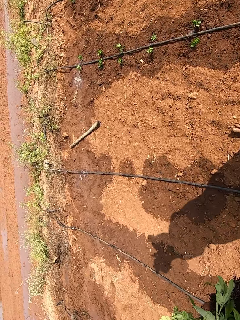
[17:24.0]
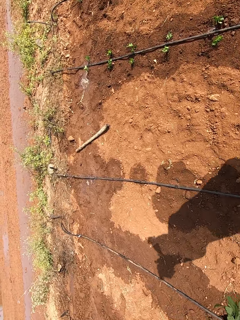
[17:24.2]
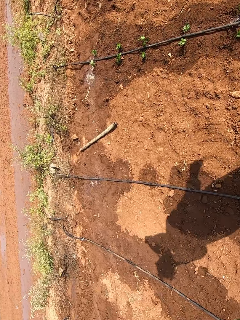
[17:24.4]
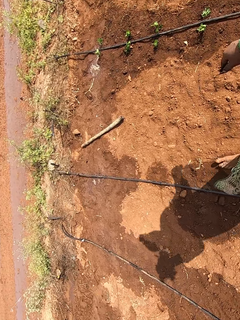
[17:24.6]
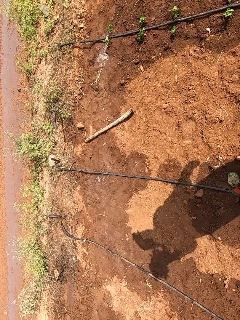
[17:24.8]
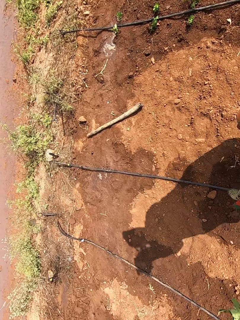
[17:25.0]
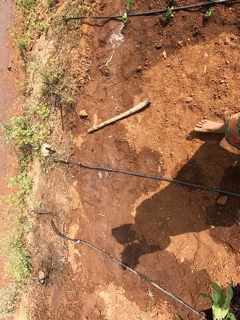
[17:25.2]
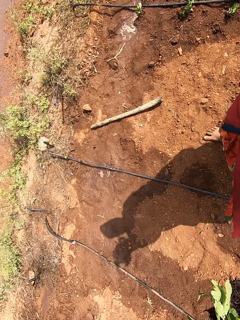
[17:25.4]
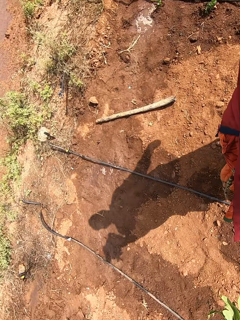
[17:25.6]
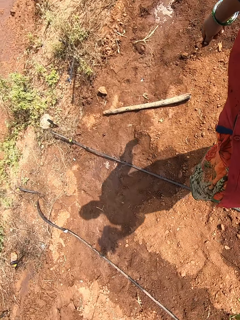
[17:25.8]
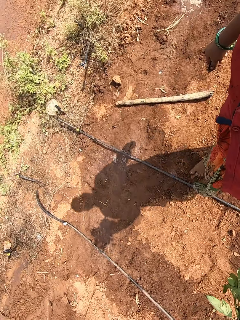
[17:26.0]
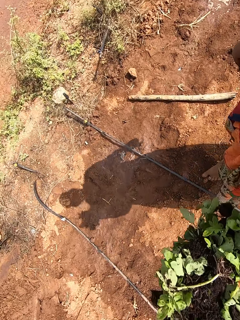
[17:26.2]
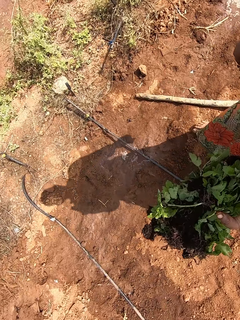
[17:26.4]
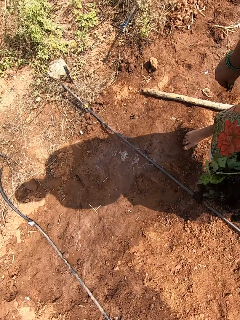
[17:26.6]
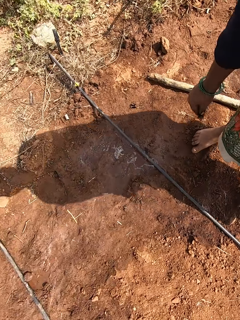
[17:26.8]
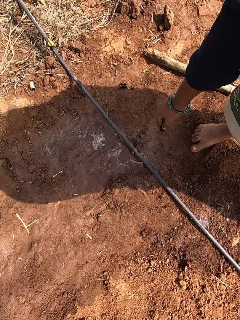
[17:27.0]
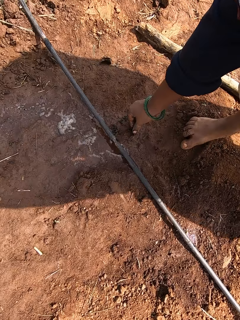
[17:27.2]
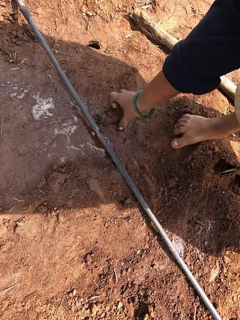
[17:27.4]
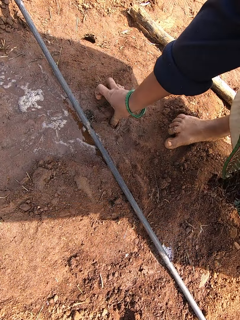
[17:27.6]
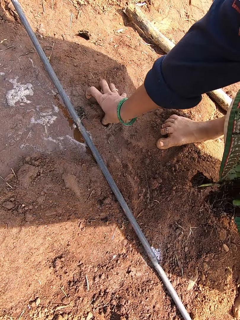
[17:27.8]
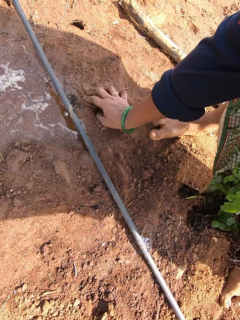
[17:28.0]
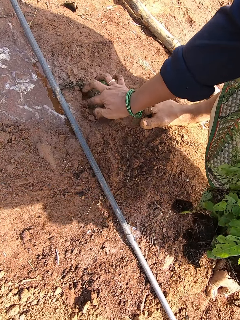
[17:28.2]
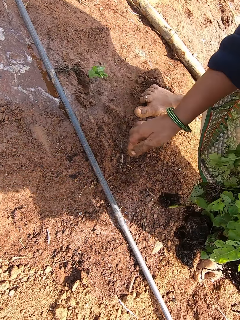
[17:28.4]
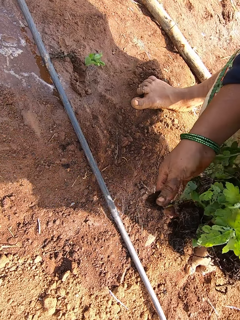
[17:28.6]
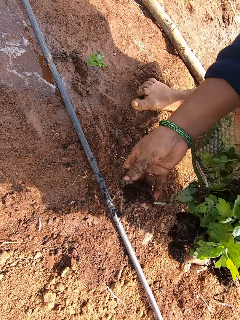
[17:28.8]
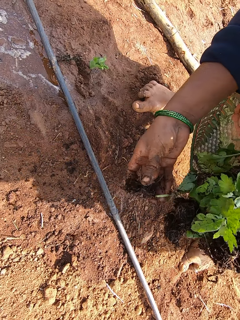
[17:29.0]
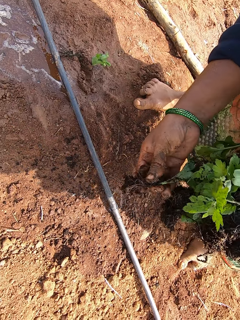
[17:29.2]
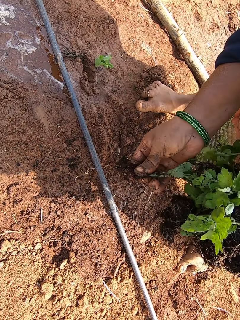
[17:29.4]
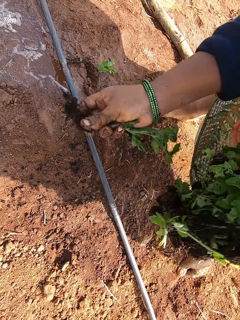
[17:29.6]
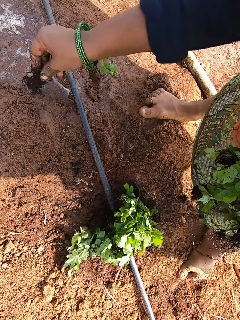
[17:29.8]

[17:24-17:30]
The camera wearer plants the vegetable on the ground with her right hand. She removes the vegetable from her left hand with her right hand.

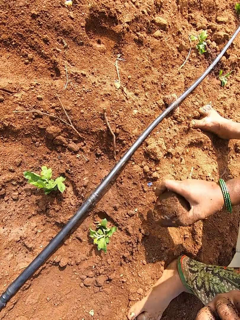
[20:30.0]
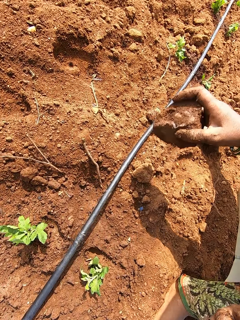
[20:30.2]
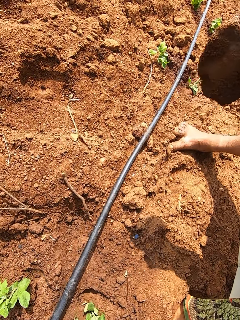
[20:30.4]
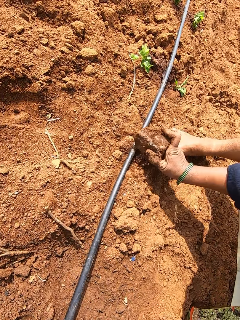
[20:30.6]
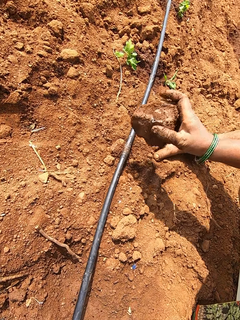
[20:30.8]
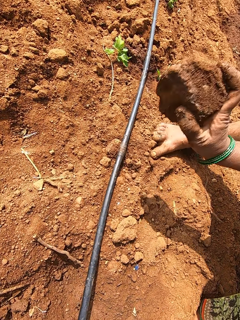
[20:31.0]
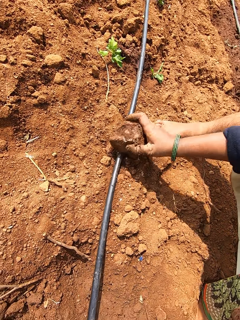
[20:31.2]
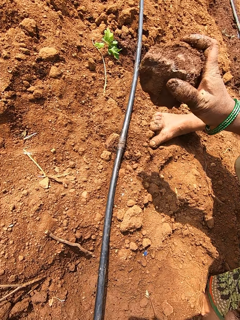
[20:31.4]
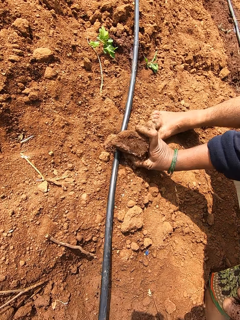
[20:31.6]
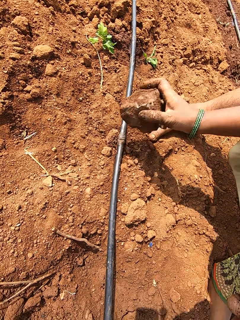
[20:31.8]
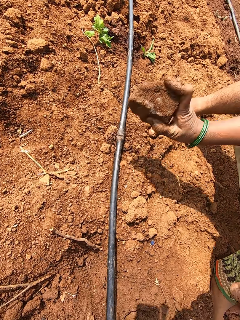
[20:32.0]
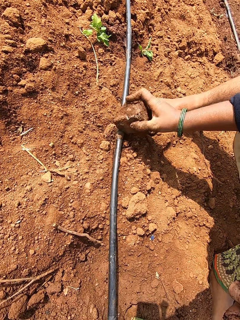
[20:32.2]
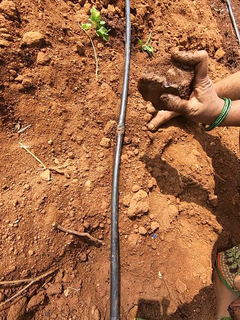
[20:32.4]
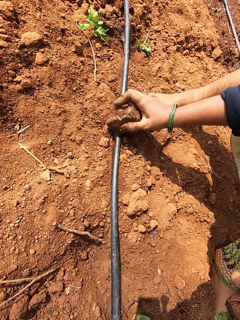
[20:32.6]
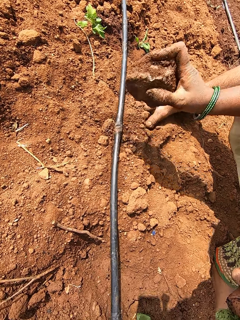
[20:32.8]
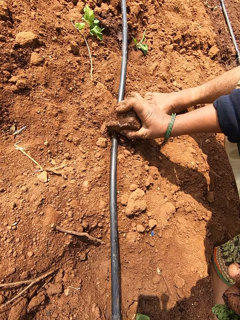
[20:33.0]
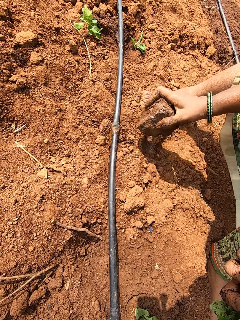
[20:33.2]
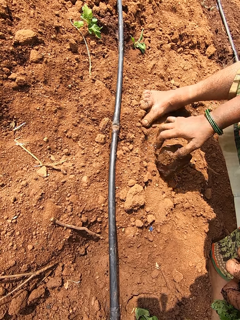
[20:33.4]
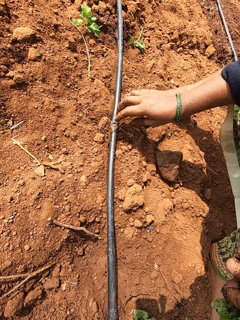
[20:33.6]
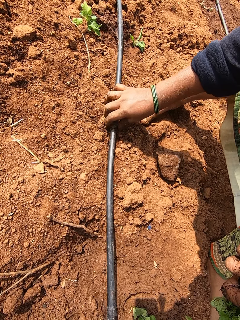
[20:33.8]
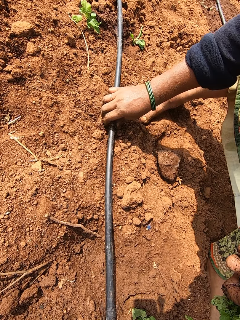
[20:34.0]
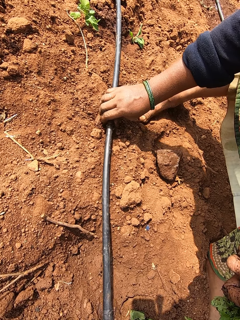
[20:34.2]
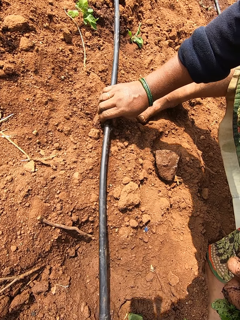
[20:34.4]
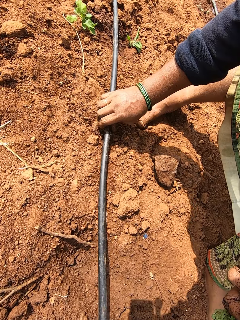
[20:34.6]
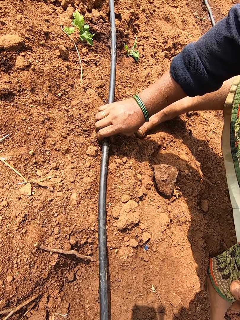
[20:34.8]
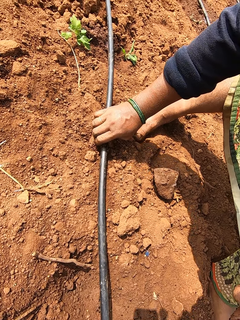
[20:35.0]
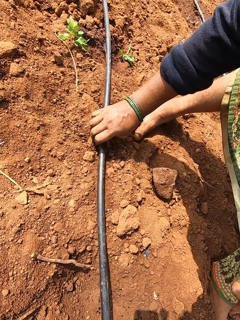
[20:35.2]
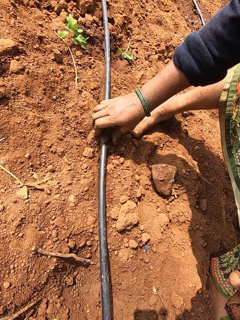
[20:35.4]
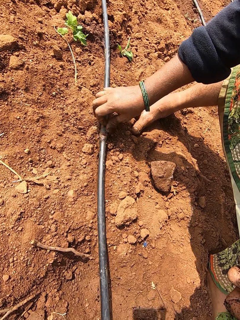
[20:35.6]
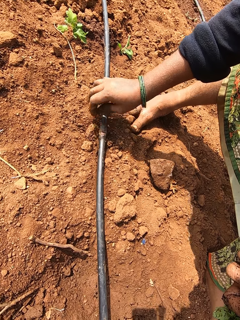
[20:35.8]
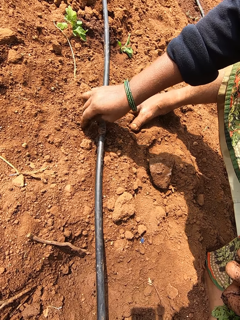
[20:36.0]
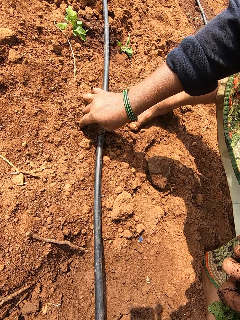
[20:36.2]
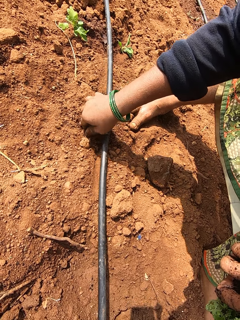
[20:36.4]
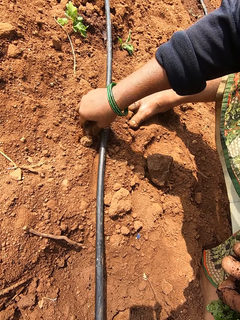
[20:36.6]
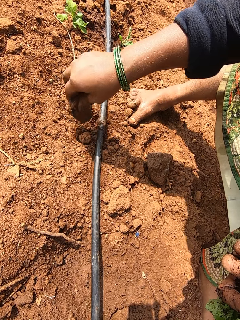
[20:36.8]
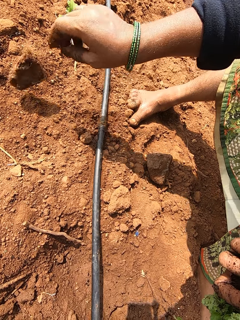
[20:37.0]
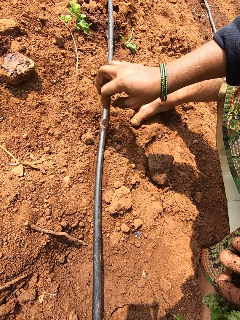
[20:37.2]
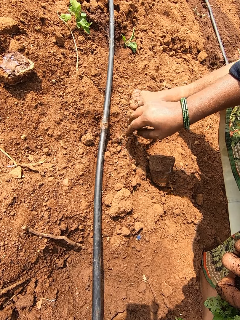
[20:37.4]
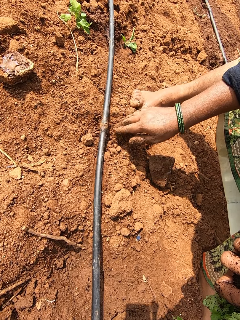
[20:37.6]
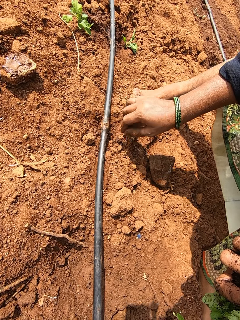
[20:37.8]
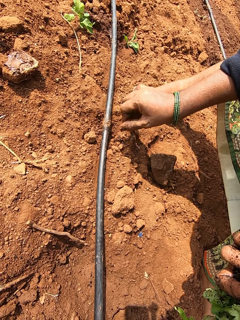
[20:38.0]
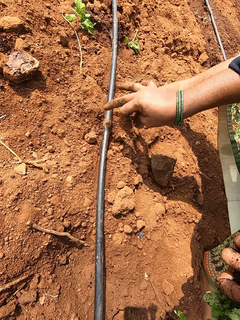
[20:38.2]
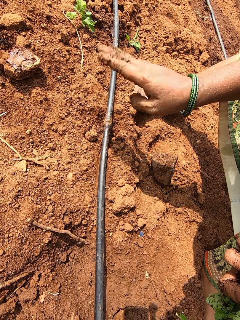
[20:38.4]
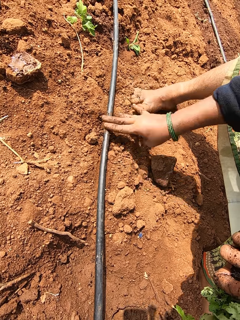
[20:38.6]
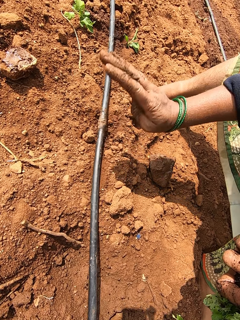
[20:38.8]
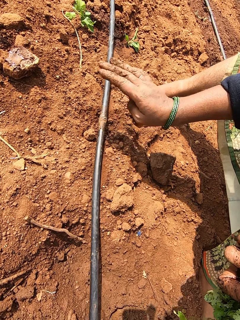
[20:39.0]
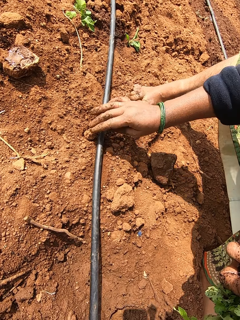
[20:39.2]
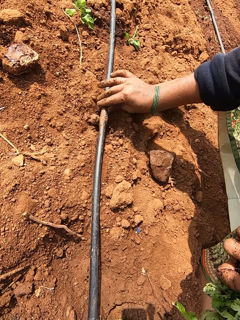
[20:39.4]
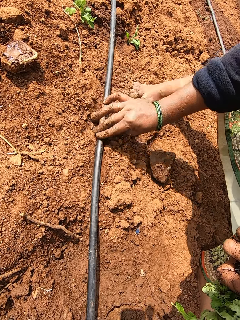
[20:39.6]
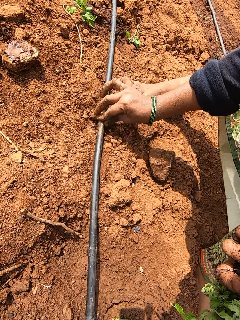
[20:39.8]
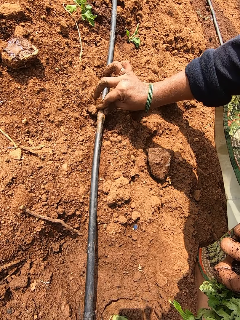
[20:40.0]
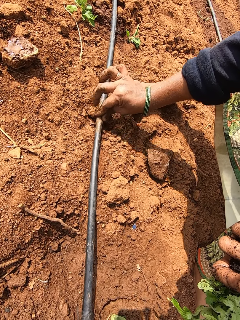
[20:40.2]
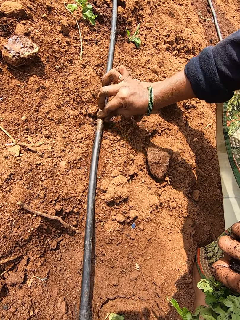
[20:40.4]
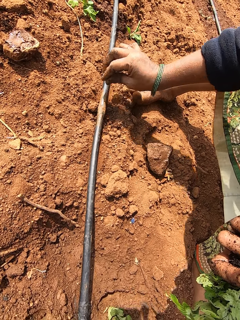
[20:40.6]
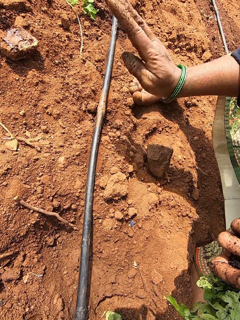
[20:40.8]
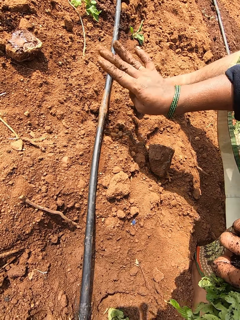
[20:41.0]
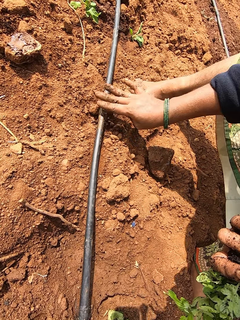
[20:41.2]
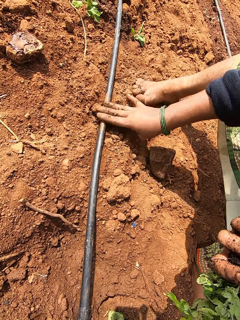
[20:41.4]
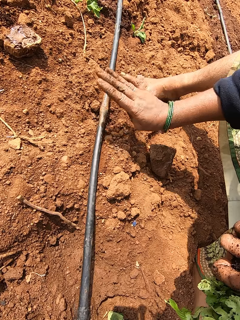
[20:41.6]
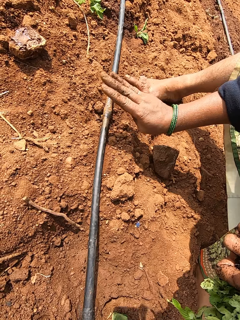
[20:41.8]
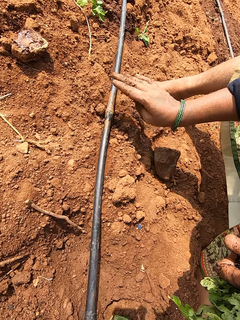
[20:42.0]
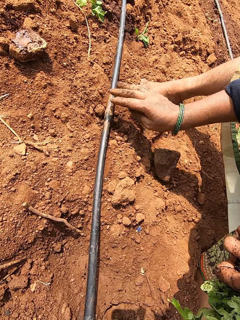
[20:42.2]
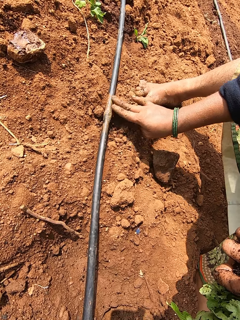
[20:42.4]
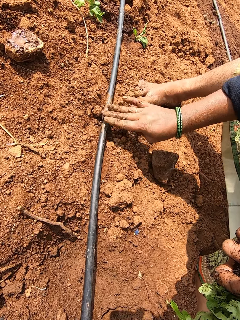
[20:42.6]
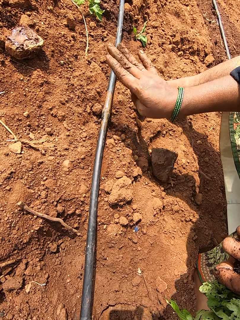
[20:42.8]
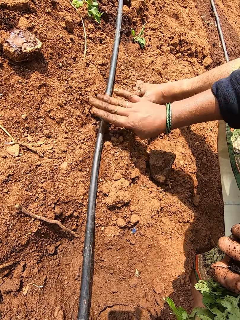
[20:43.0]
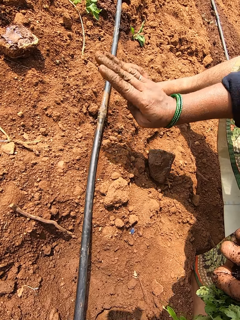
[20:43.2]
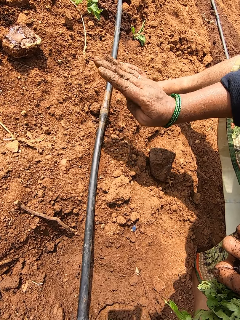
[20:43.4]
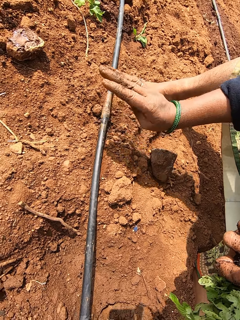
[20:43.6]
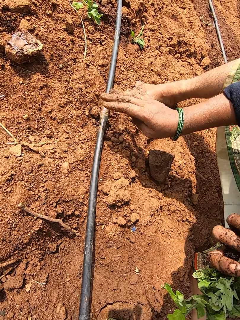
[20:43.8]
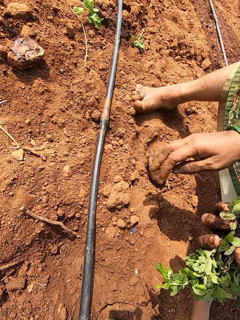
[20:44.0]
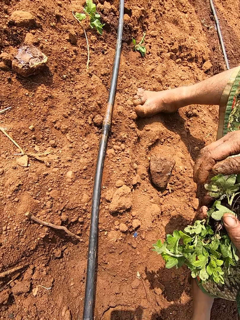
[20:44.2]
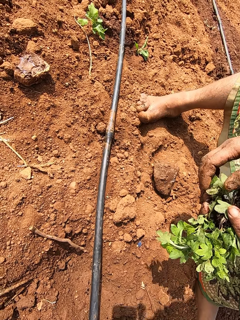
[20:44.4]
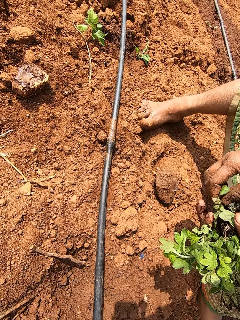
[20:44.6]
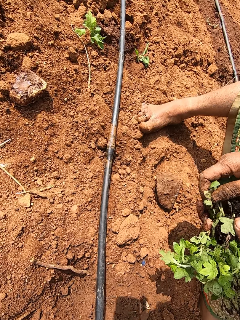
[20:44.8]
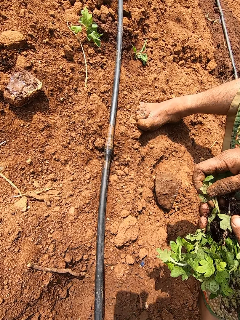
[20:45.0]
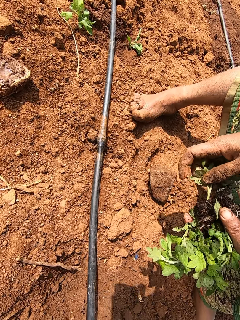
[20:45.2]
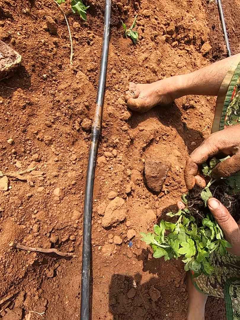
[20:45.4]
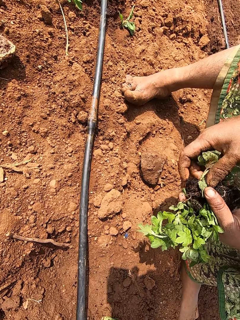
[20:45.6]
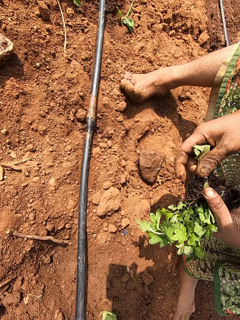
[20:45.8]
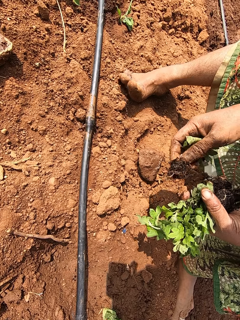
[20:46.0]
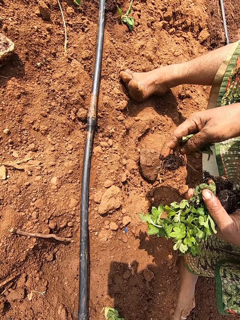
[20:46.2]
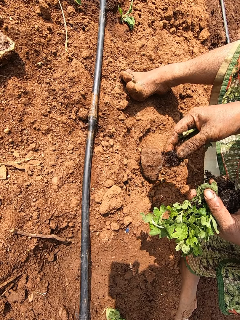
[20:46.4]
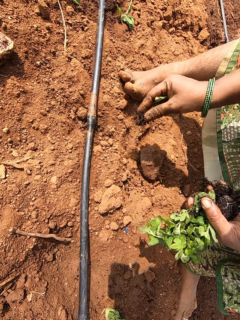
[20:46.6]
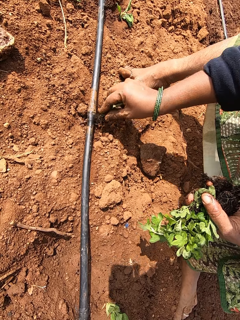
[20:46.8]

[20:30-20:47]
The camera wearer hits the pipe on the ground with the stone in her right hand. She drops the stone in her right hand on the ground. She adjusts the pipe. She adjusts a stone on the ground with her right hand. She scoops the stone from under the pipe. She hits the pipe on the ground with her right hand. She rubs her hand with her right hand. She taps the pipe. She wipes the pipe with her right hand. She taps the pipe. She takes collard greens from her left hand with her right hand.
